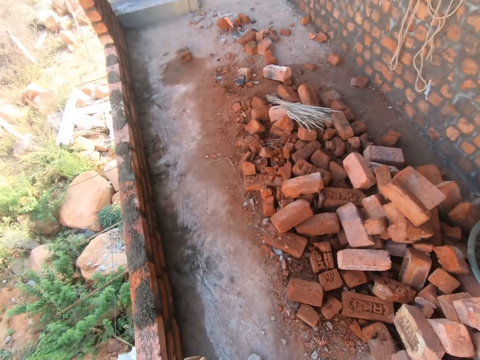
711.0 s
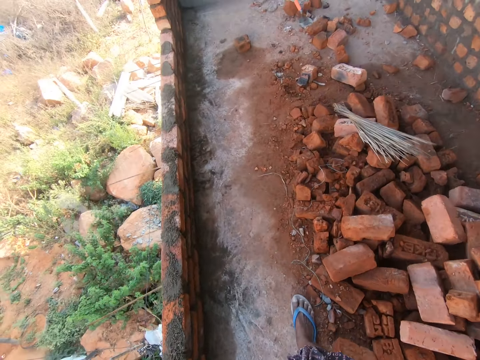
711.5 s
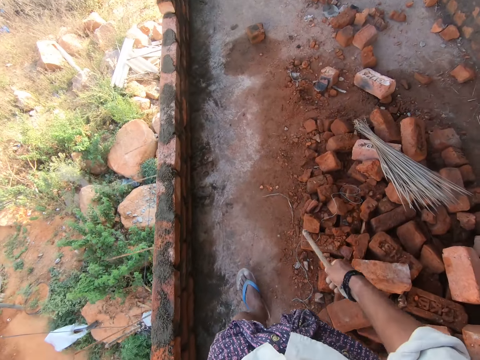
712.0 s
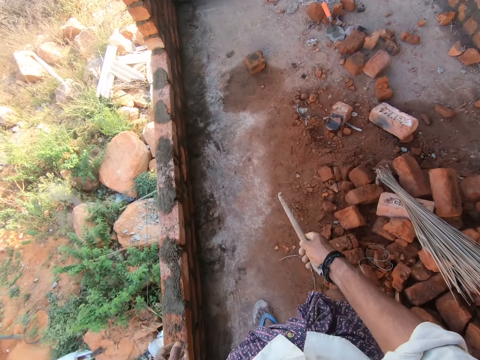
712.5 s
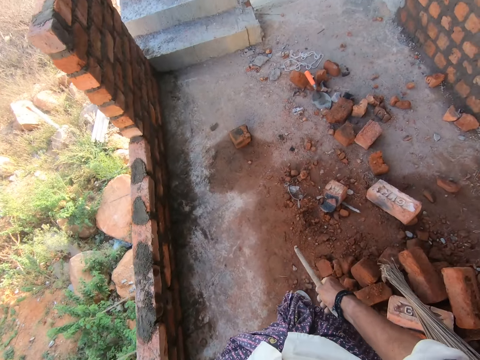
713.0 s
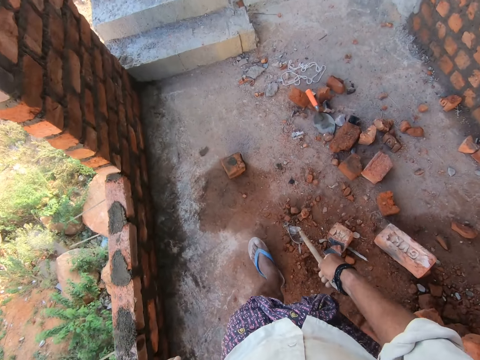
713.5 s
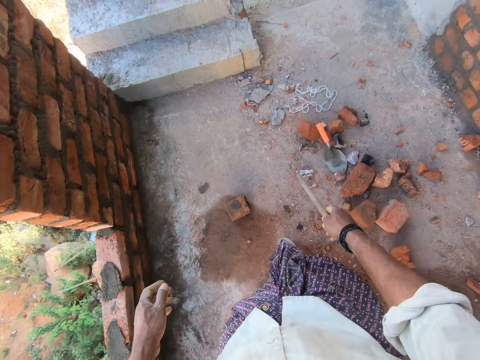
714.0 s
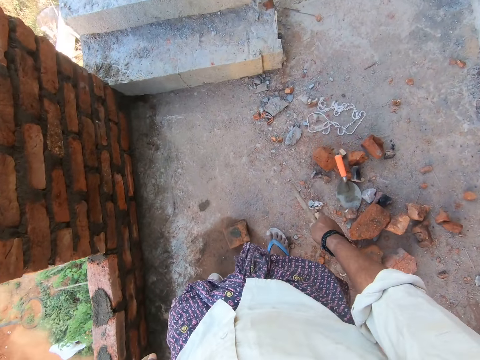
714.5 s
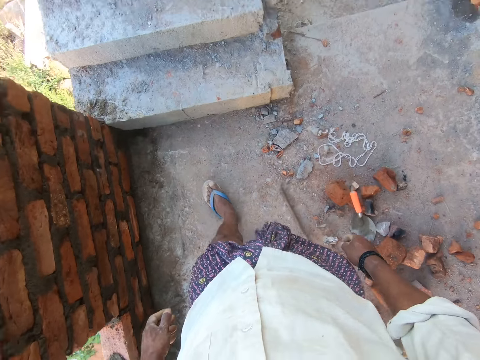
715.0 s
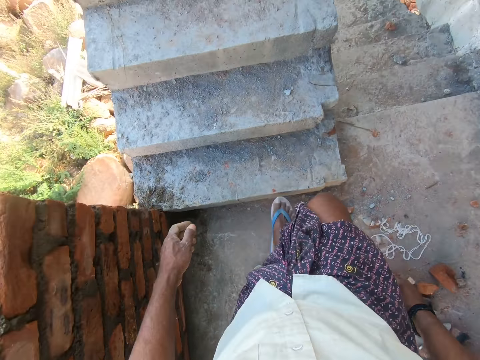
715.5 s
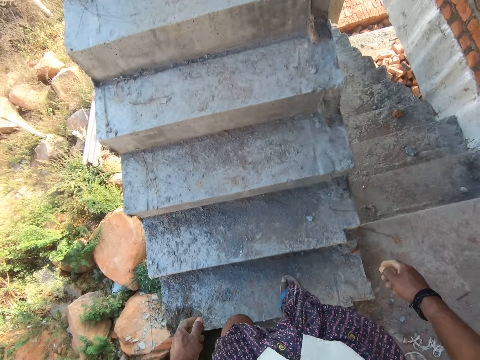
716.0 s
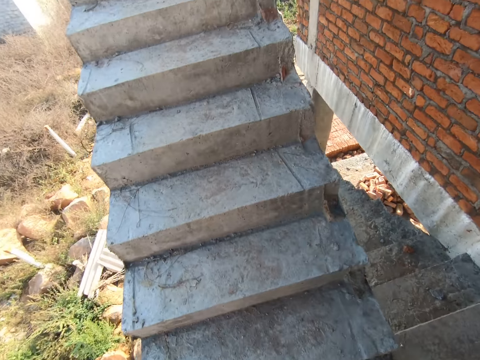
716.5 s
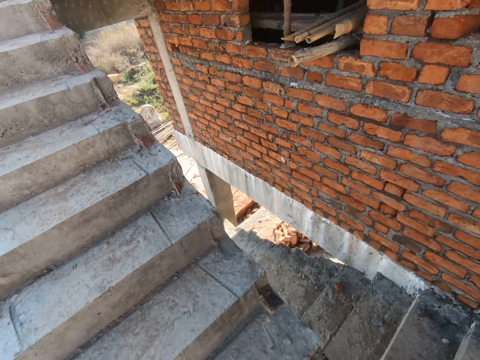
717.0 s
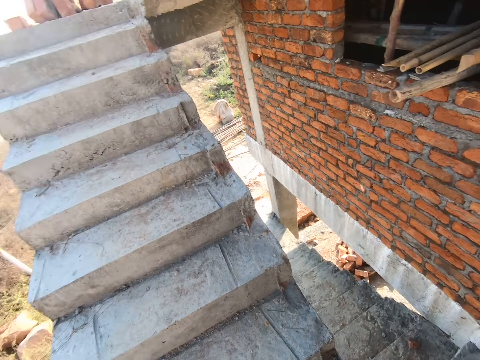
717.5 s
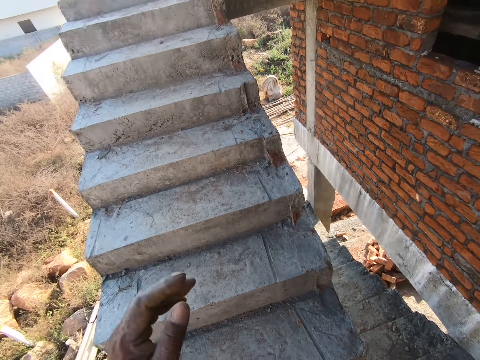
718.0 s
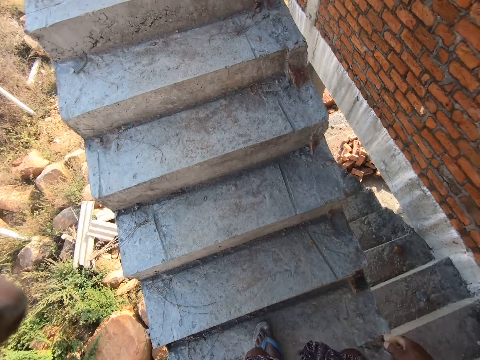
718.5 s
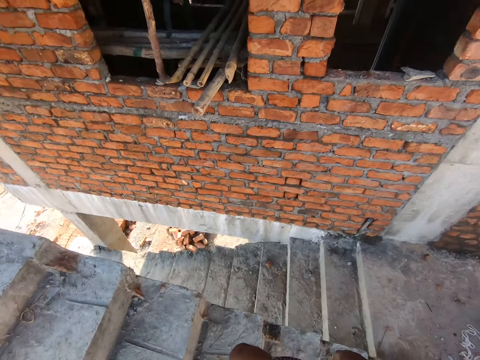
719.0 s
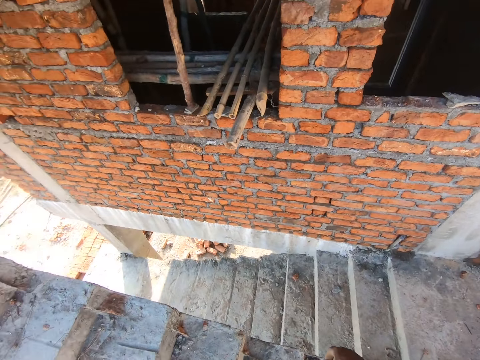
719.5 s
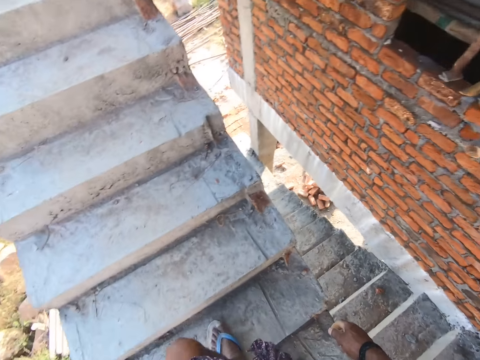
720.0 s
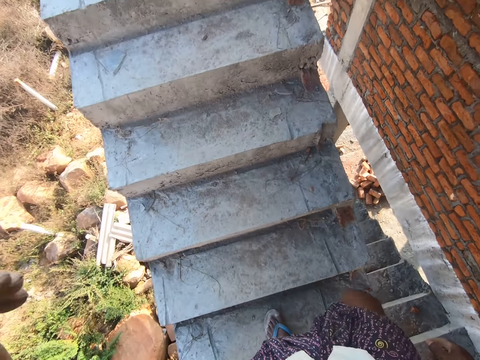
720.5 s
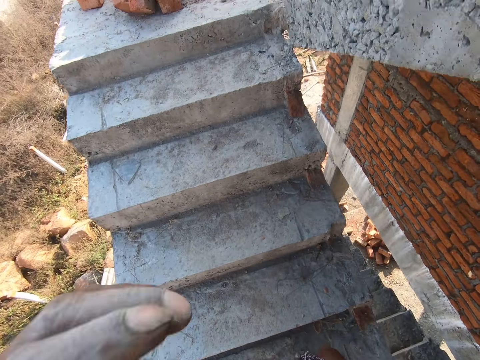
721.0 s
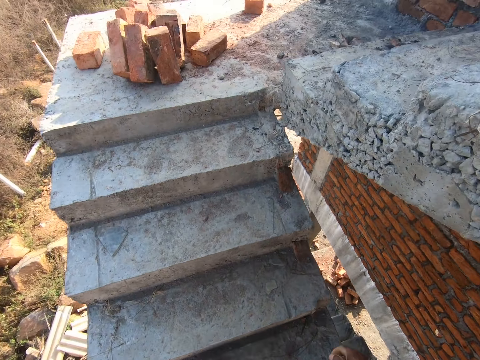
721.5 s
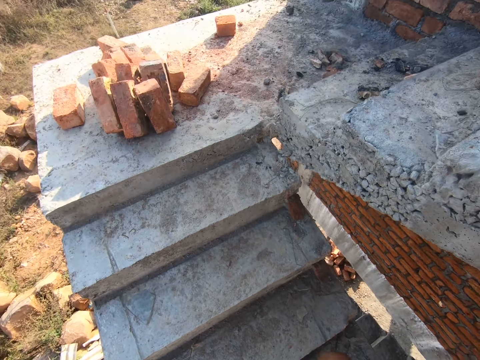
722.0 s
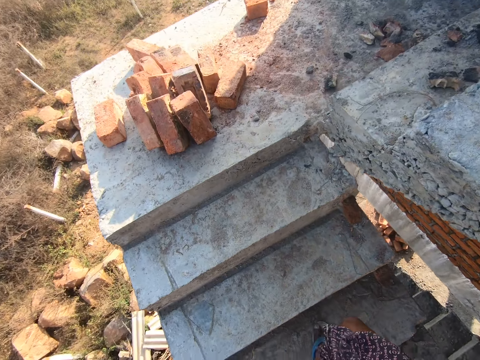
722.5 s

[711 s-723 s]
The camera wearer walks. He drops the metal rod. He climbs the stairs. He touches the camera with the left hand. He touches his face.

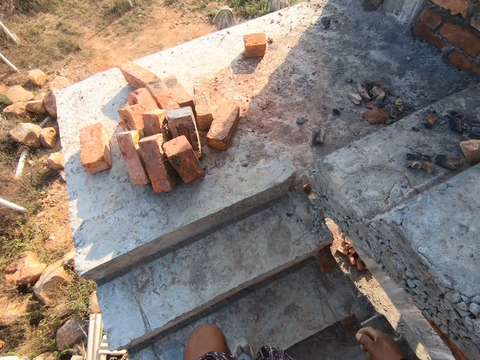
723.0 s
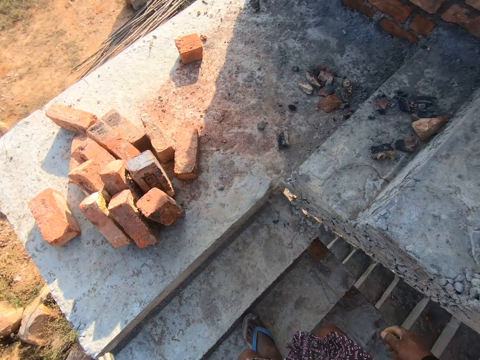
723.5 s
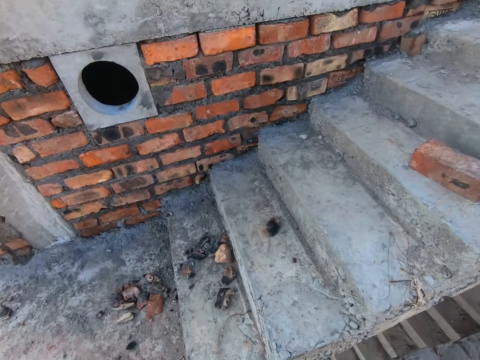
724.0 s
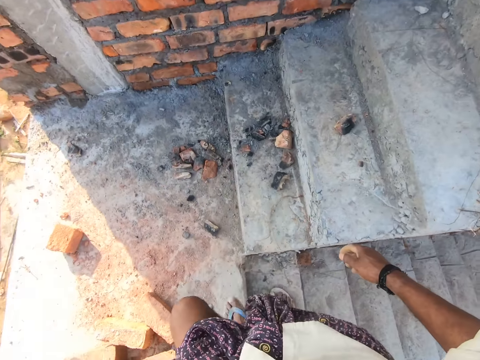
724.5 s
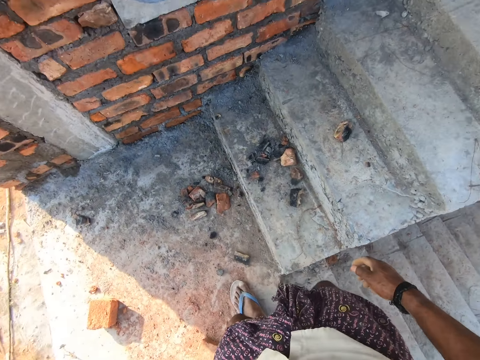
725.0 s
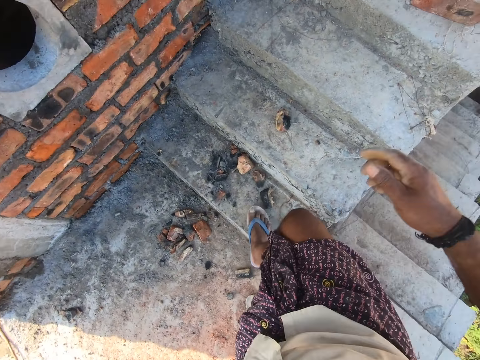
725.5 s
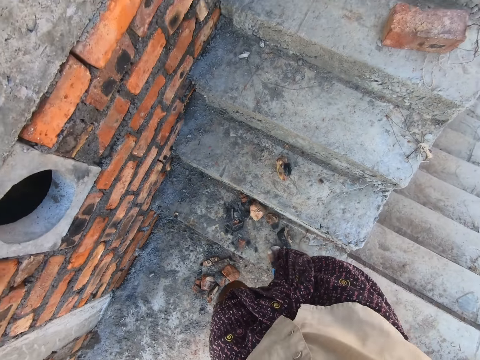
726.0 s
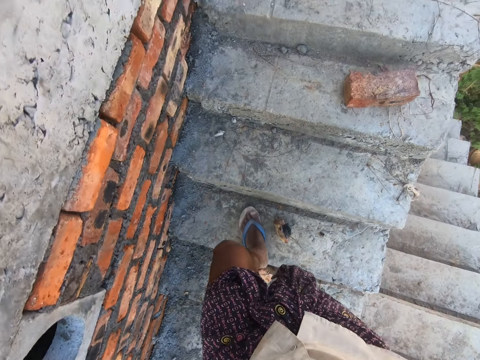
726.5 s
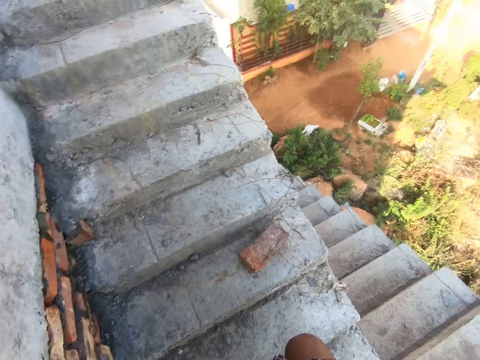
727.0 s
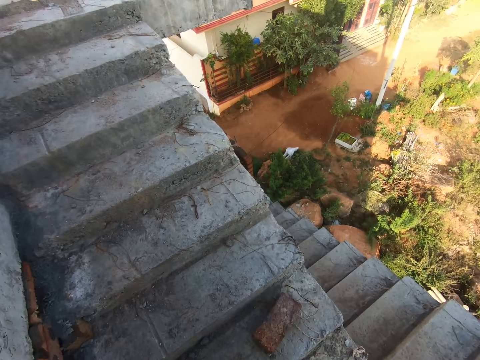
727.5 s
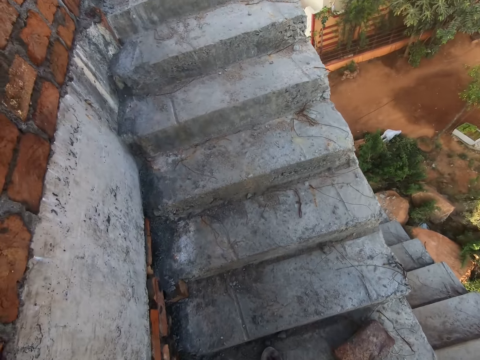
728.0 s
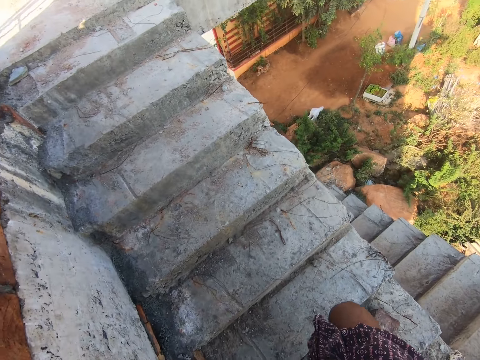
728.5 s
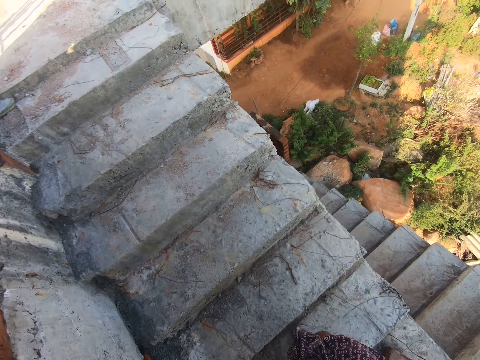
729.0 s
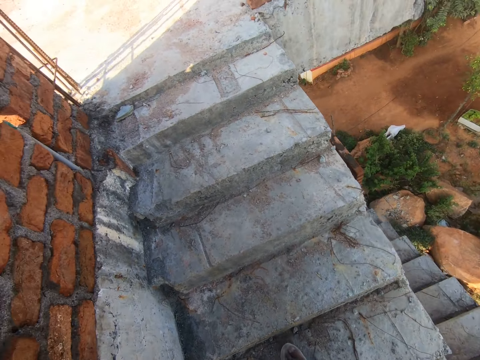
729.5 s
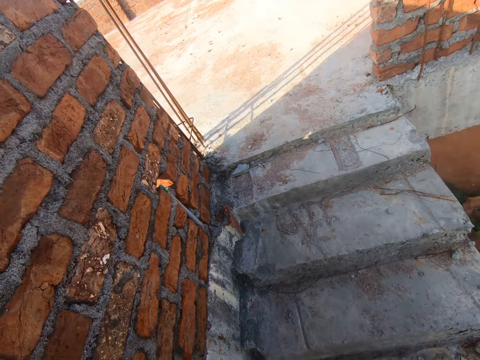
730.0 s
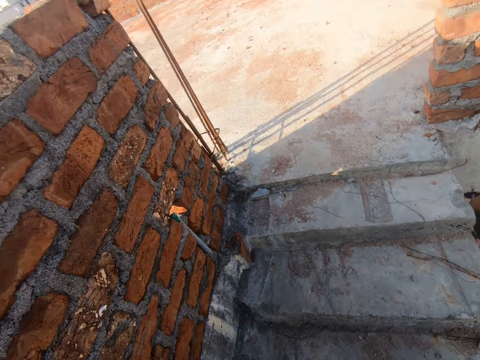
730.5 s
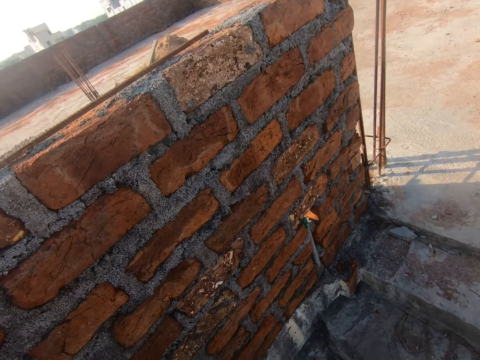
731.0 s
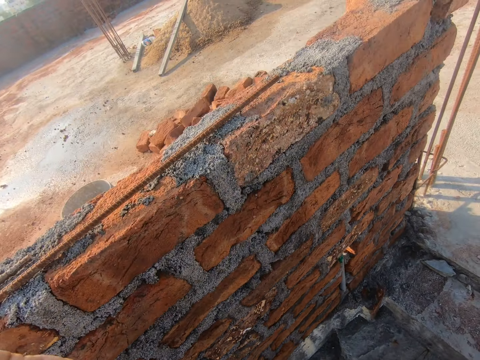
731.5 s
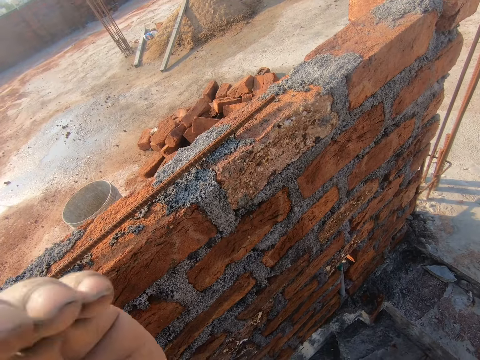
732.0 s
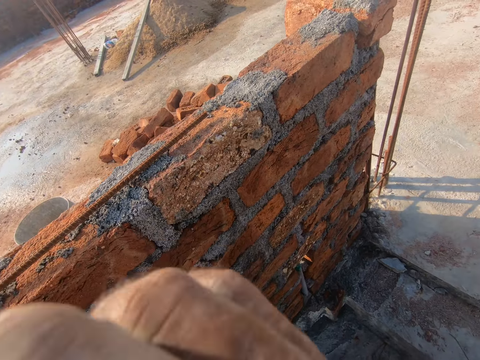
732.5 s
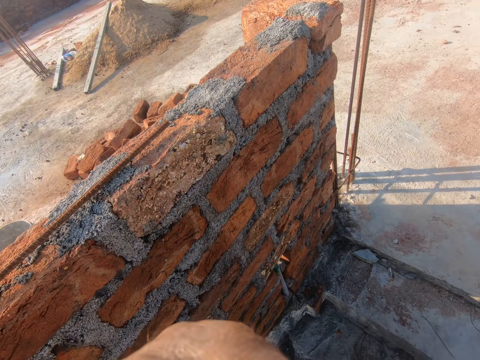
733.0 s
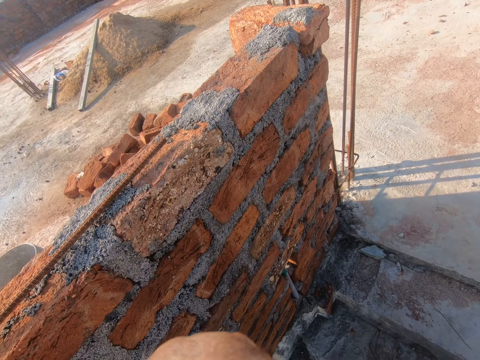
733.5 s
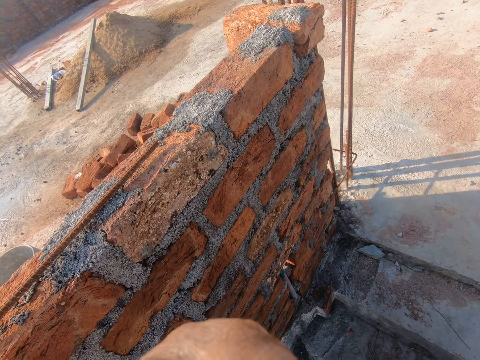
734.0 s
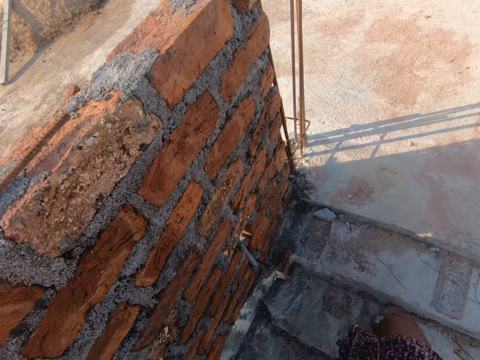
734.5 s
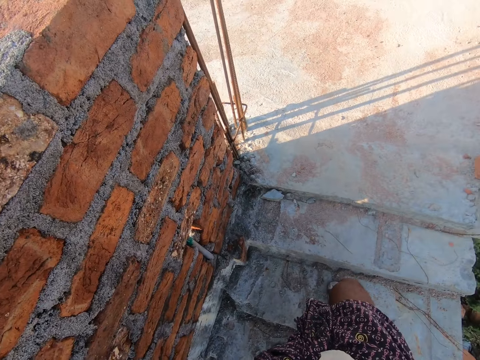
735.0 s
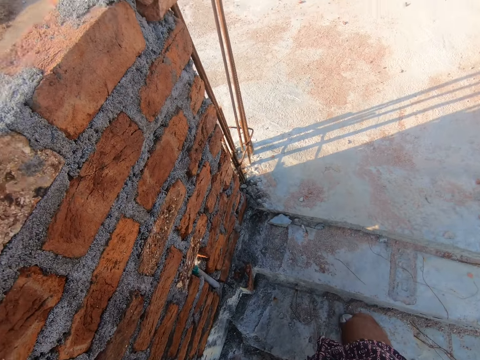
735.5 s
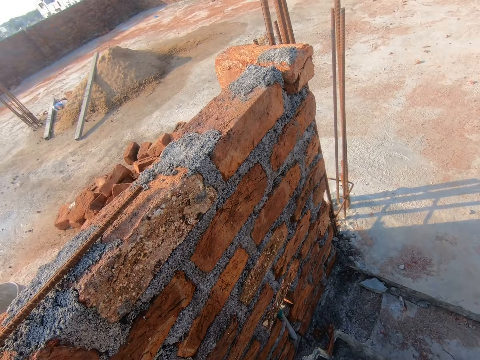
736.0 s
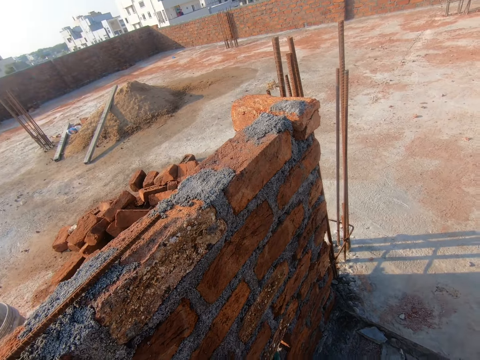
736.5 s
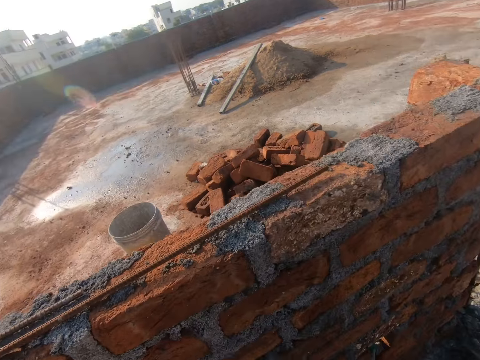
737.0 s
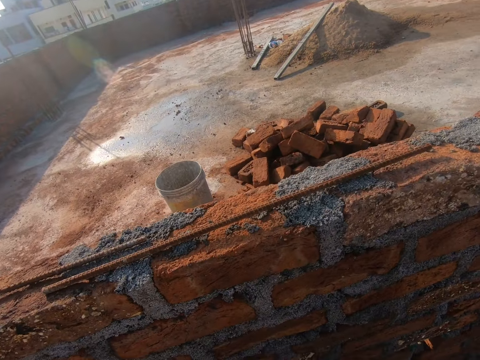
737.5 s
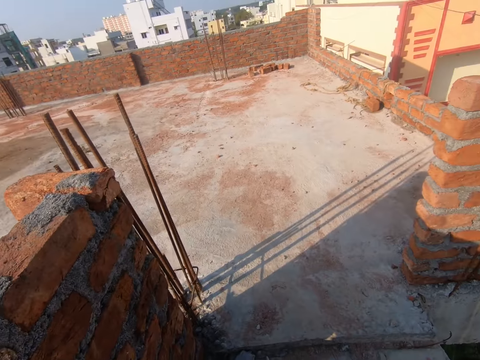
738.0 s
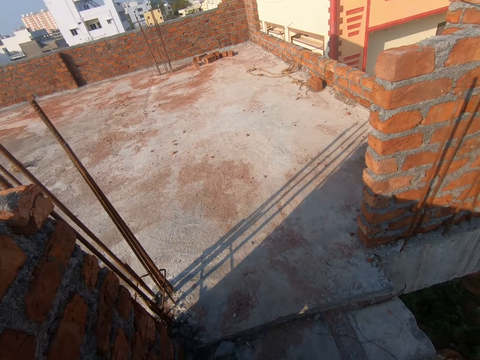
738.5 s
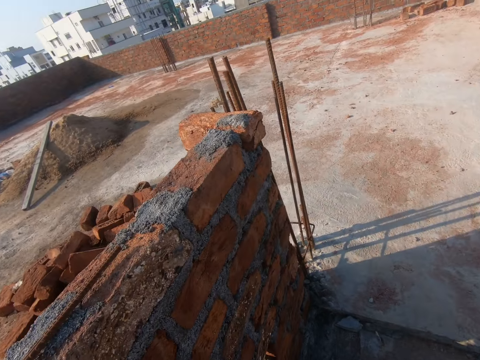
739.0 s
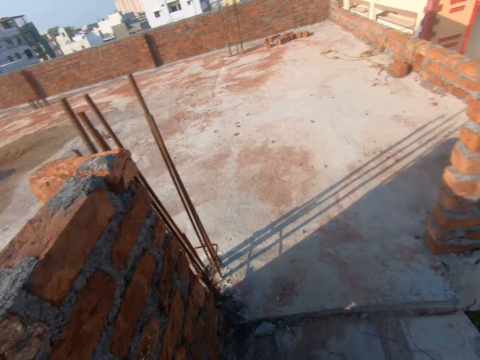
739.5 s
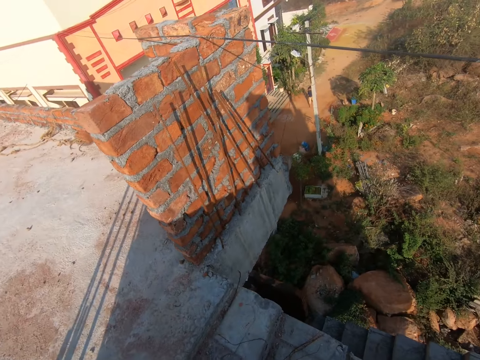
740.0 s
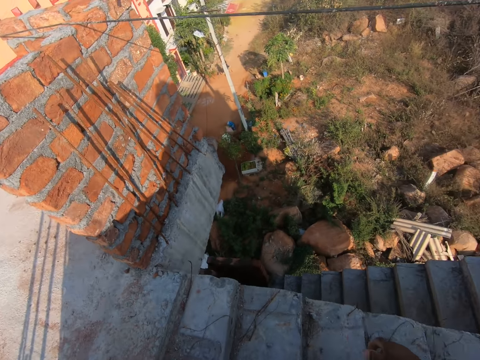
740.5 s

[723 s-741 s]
The camera wearer touches the camera with the right hand. They touch the camera with the left hand. They look around.
